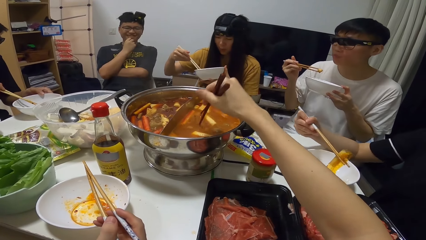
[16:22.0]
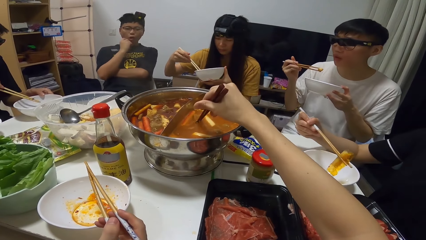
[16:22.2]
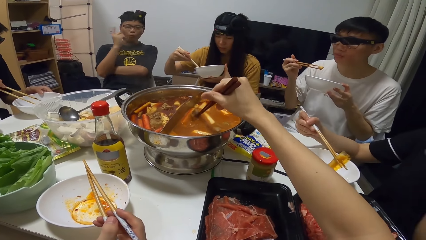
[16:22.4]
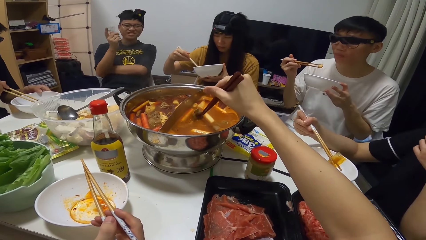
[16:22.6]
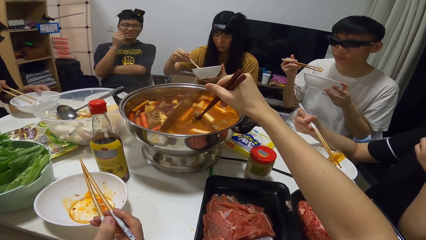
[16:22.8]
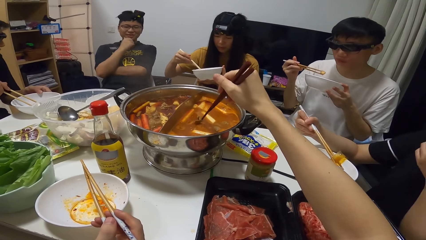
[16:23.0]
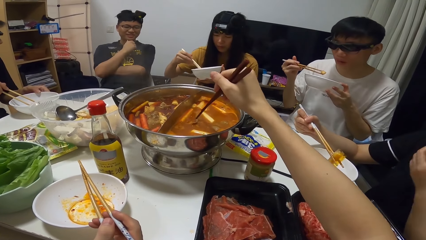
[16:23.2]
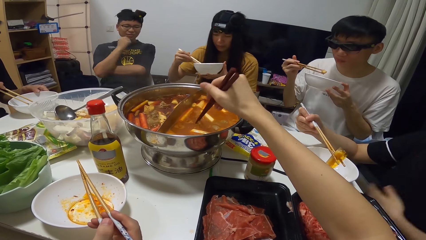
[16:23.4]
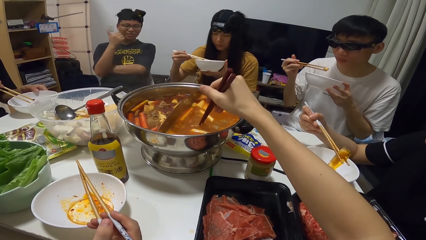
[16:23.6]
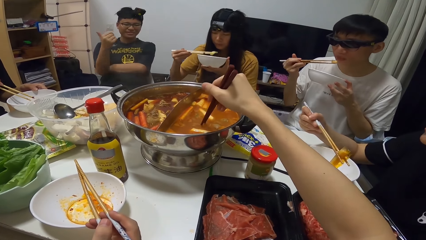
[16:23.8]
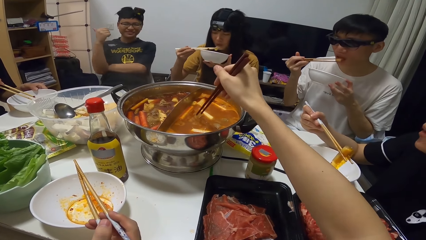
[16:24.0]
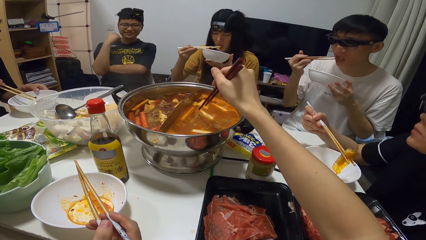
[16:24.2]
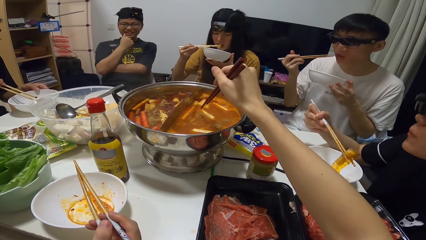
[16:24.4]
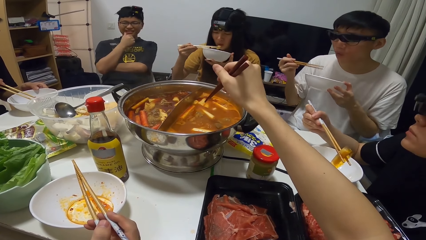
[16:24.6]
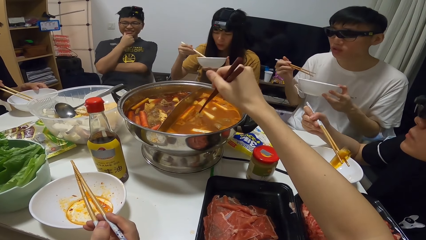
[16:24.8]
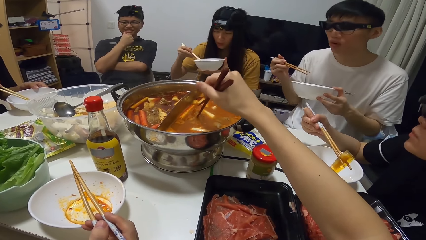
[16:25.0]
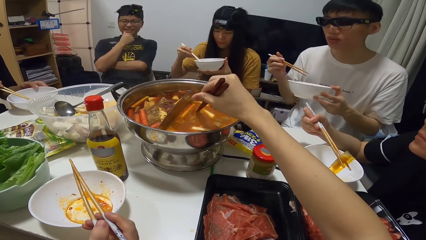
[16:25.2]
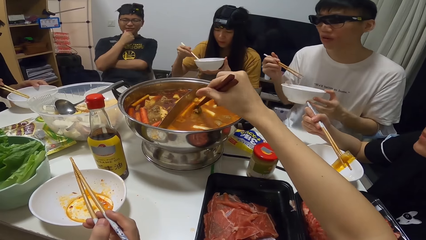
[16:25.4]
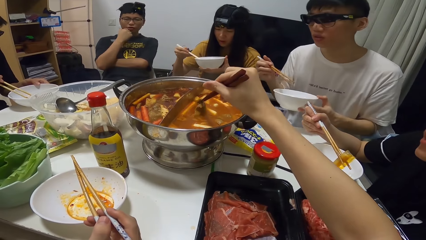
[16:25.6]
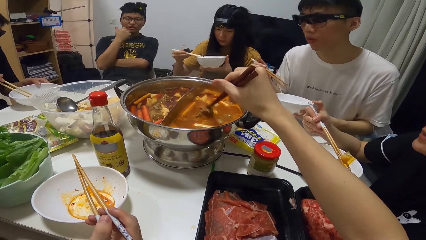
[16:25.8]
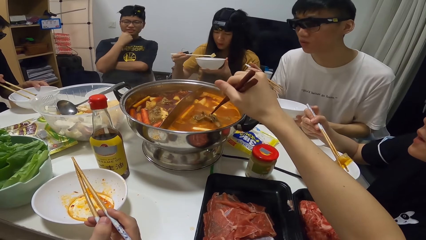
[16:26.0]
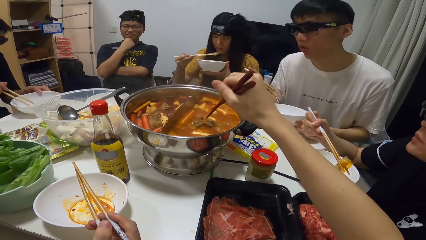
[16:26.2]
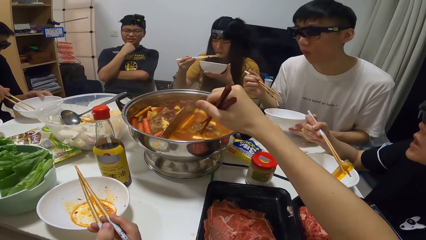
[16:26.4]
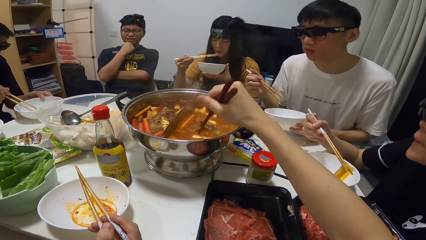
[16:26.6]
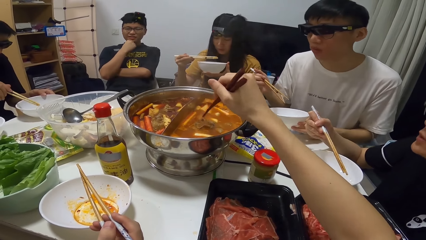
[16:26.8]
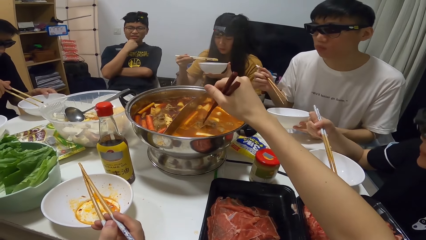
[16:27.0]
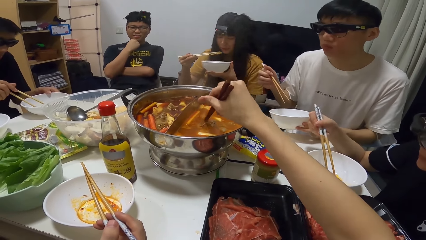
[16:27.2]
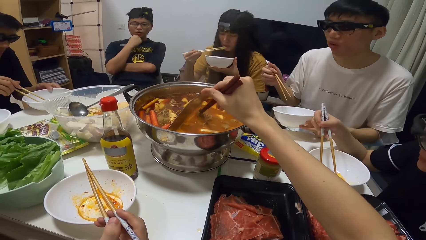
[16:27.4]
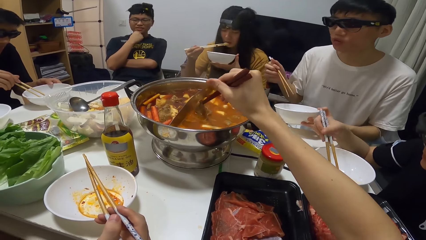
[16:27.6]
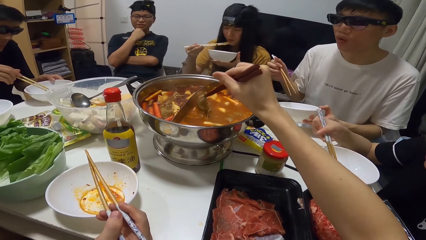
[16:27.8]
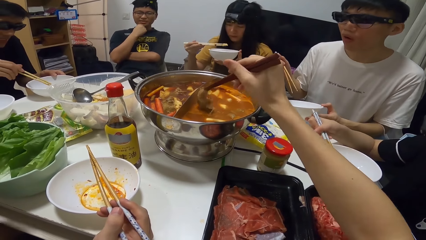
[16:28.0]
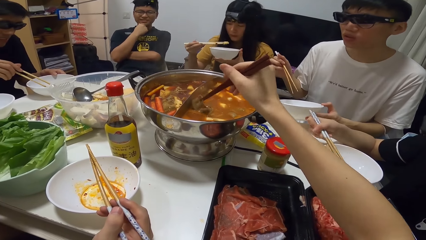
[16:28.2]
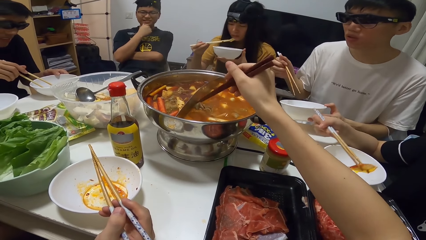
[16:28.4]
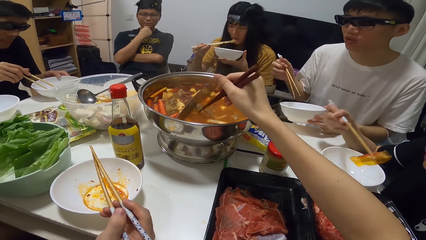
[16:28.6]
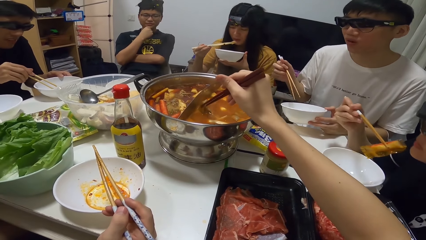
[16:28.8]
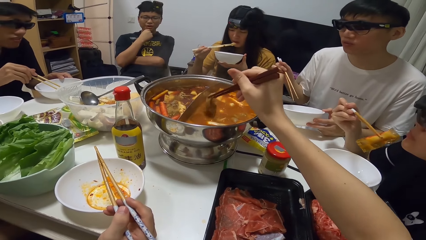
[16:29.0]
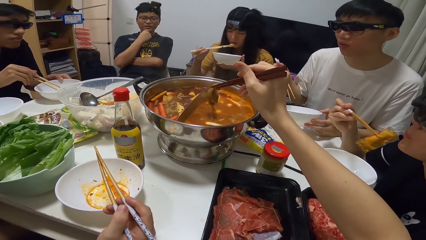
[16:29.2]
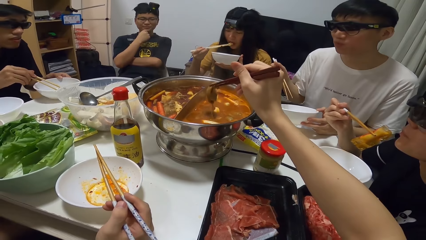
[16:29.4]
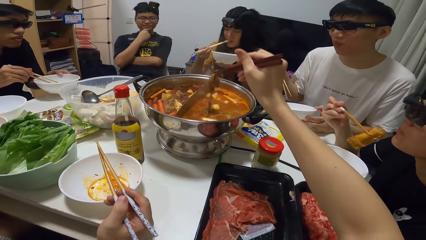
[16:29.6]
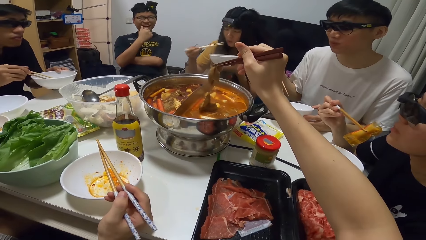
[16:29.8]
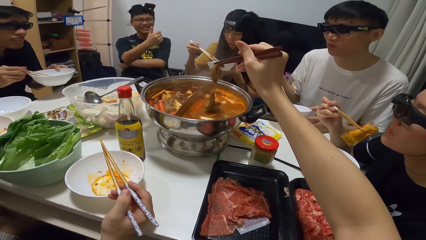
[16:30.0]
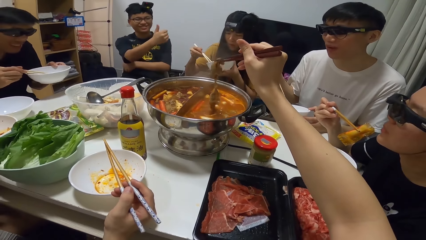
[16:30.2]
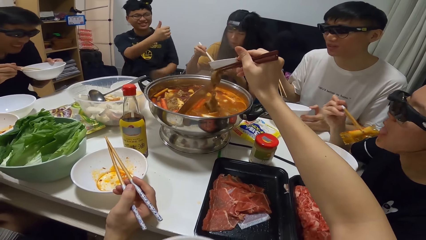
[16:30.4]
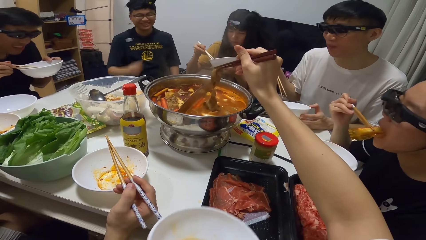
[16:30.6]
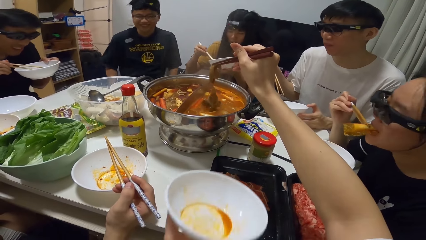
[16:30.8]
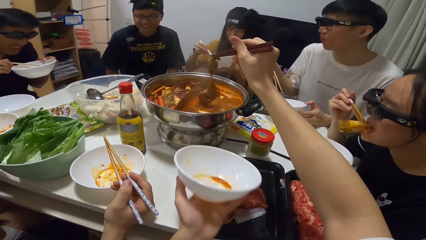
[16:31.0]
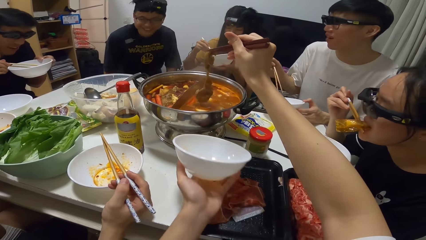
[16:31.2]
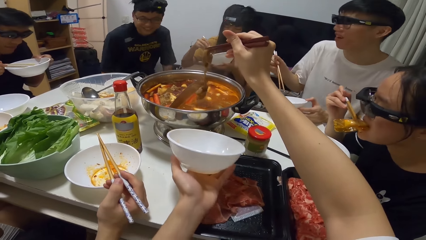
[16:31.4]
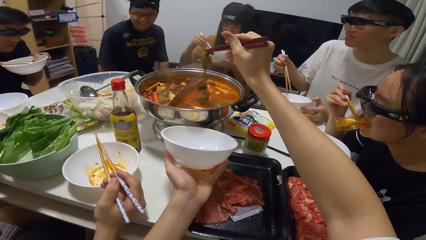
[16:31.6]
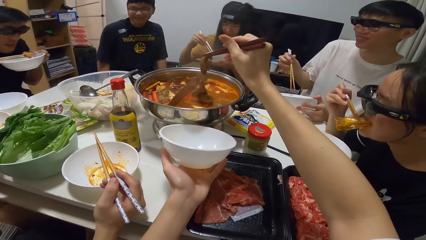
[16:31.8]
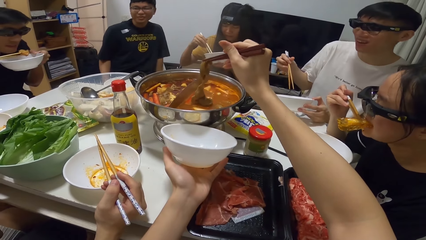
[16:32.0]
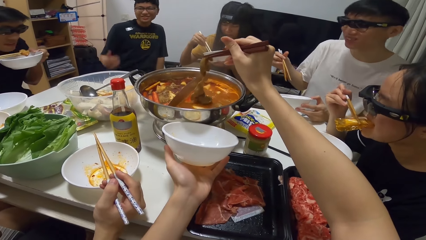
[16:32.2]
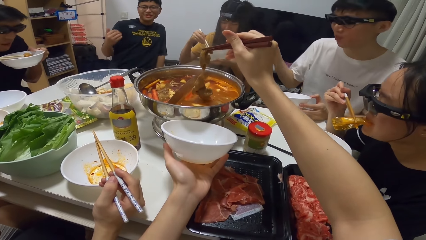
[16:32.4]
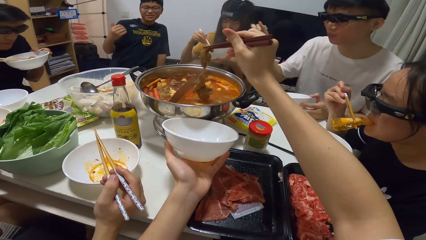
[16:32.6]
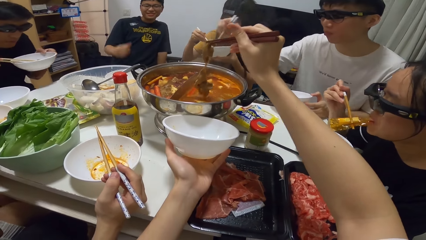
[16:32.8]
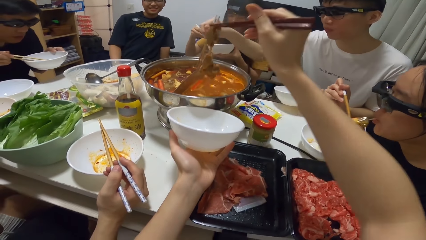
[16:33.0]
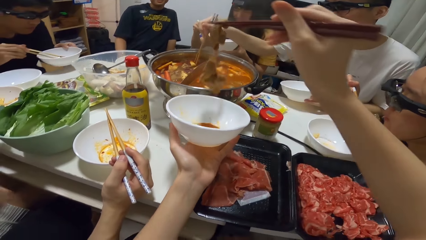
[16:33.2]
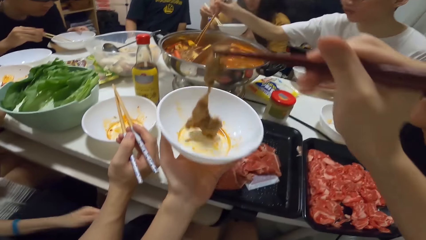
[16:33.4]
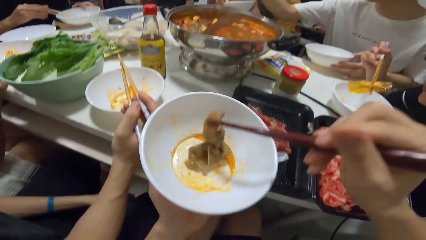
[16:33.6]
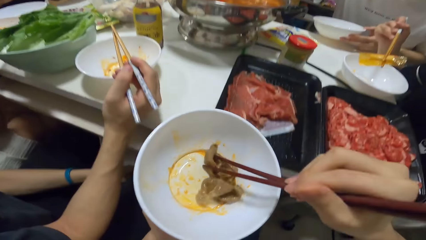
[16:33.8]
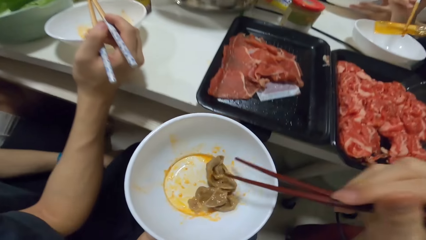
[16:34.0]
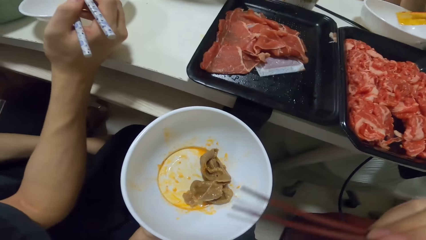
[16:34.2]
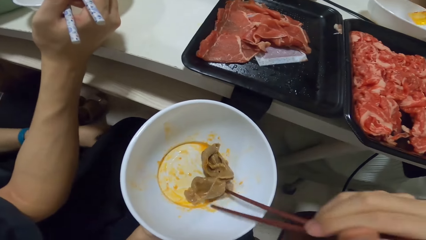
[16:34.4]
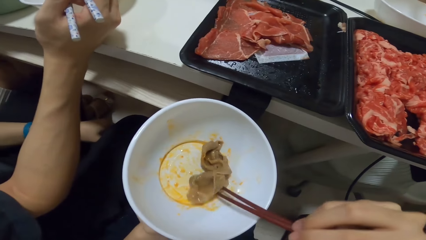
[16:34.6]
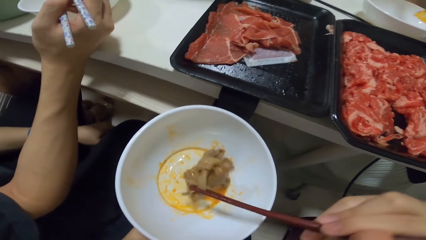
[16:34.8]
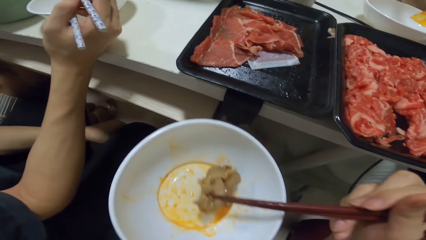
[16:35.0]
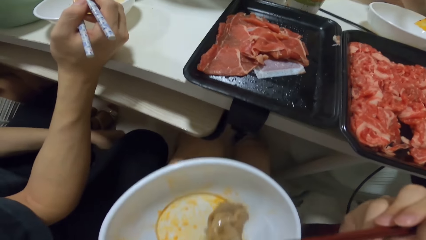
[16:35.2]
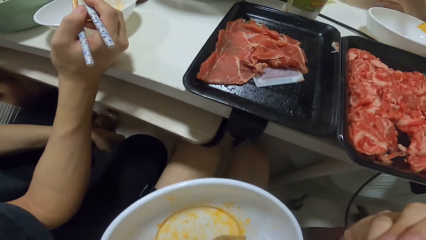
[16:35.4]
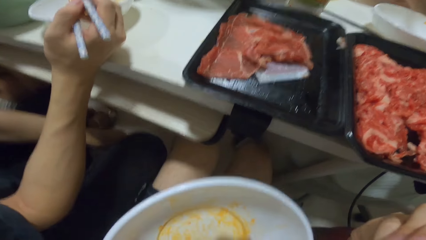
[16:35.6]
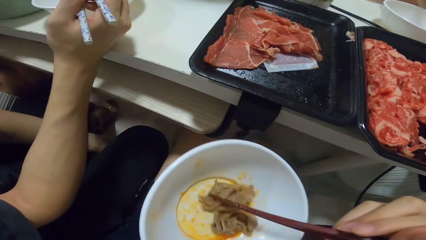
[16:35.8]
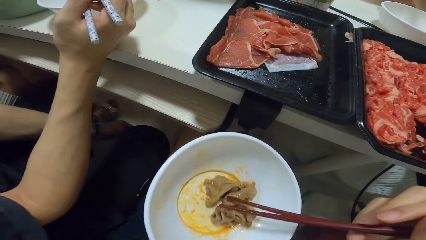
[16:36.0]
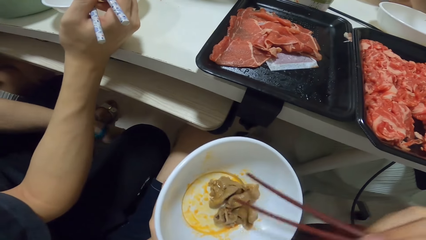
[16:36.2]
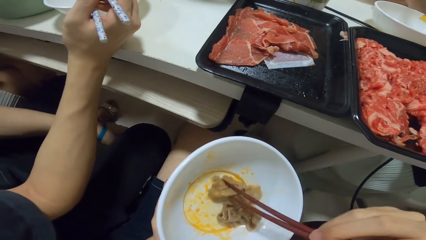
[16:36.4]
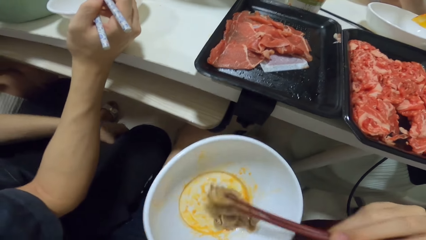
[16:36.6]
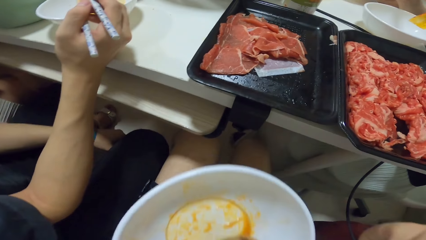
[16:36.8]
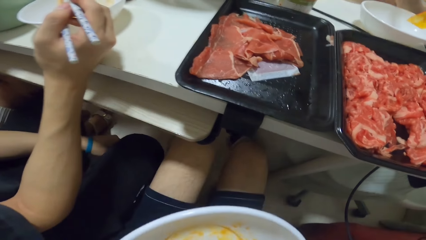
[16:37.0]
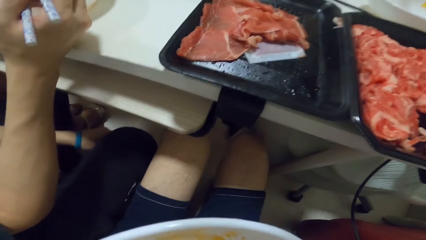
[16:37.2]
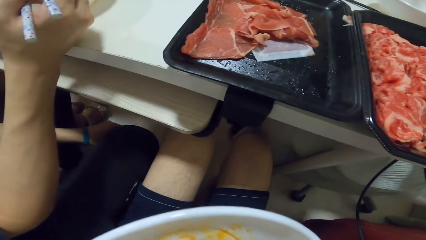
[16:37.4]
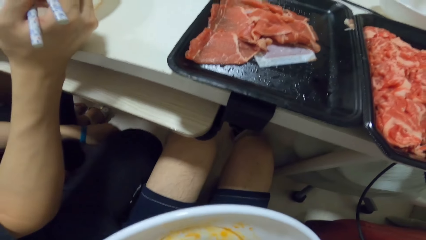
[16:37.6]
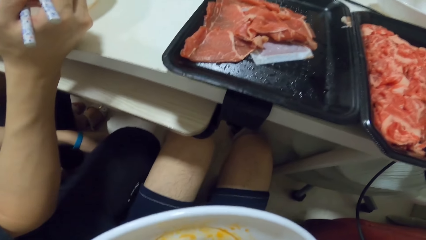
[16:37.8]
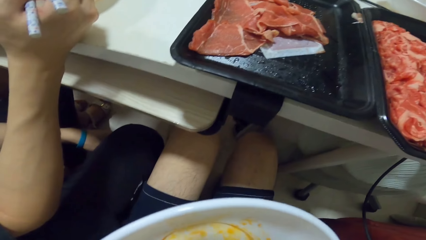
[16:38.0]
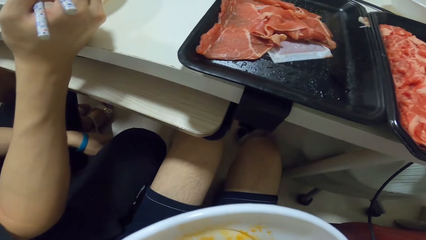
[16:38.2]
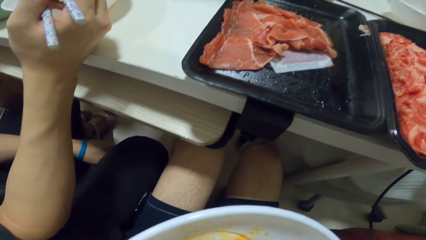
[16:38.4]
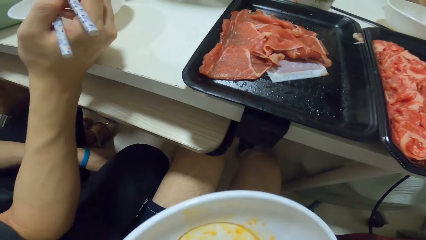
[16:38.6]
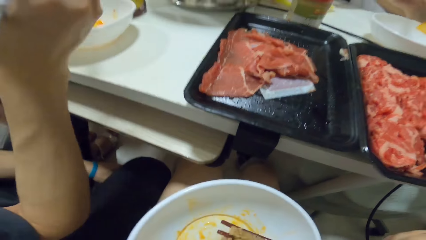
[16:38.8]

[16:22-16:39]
A man moves his hand. Another man looks at the food. A woman takes the food. The camera wearer picks food from the pot with chopsticks in his right hand. The first man moves back. The camera wearer puts the food into the bowl in his left hand. He eats from the bowl.
